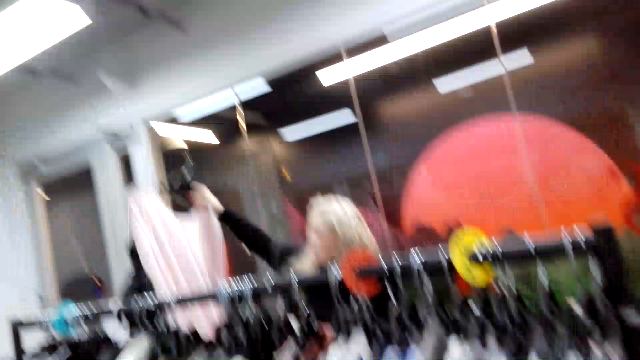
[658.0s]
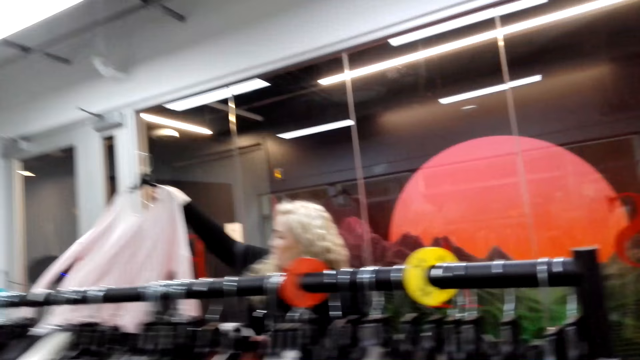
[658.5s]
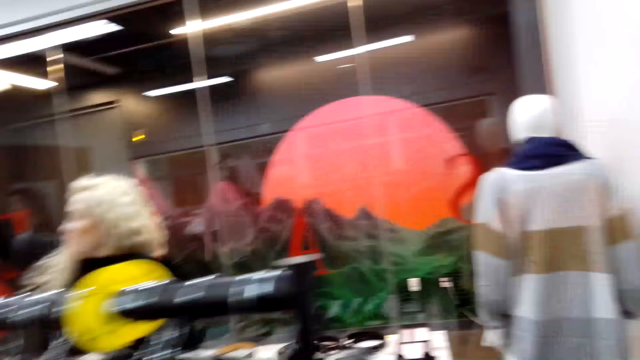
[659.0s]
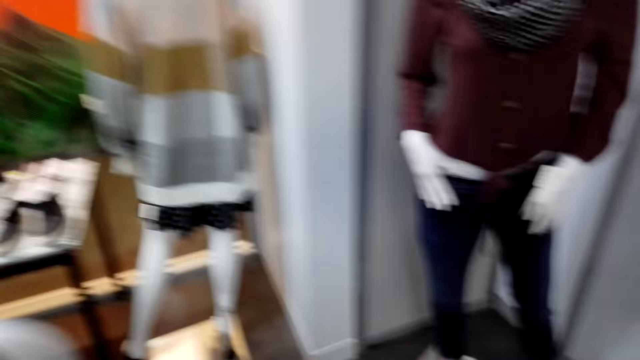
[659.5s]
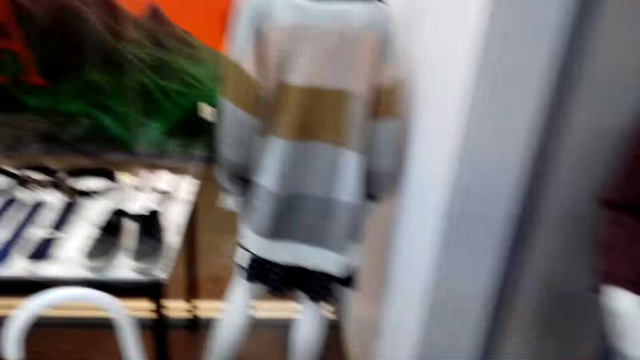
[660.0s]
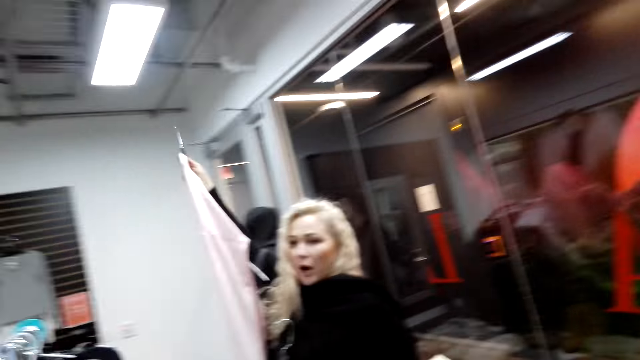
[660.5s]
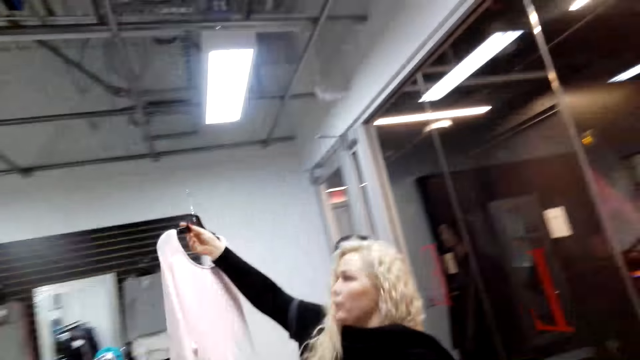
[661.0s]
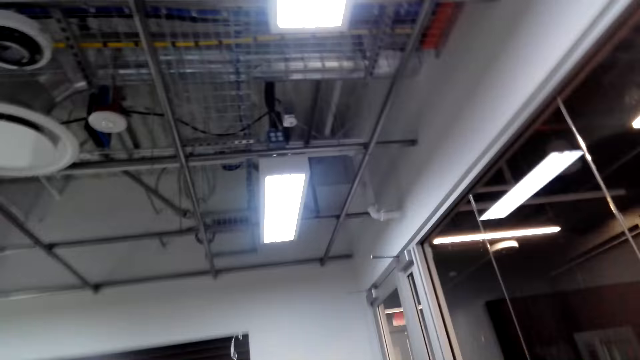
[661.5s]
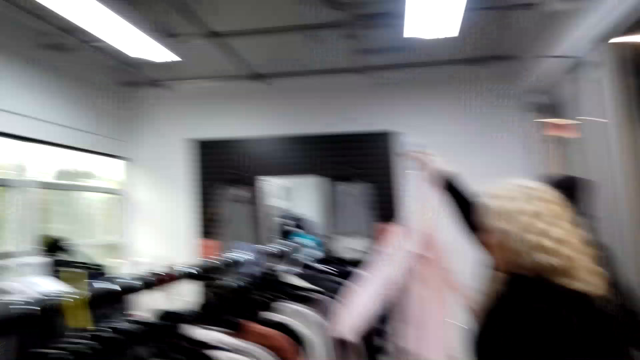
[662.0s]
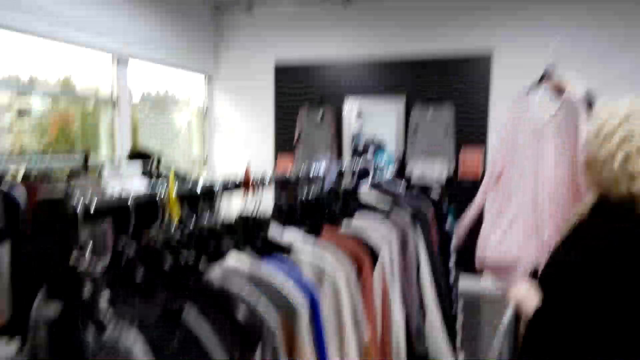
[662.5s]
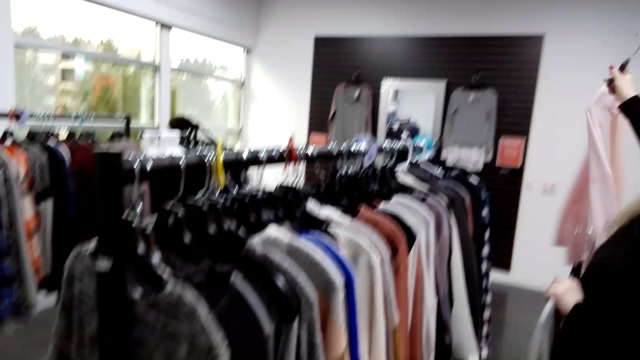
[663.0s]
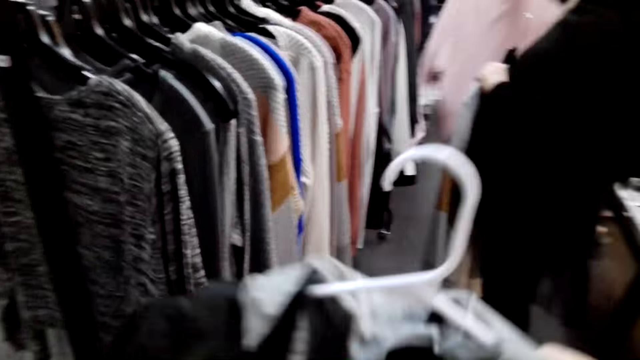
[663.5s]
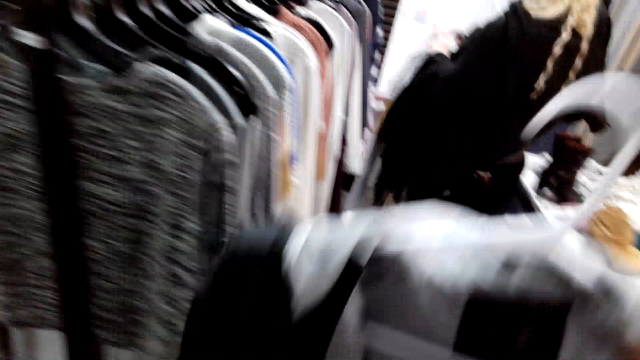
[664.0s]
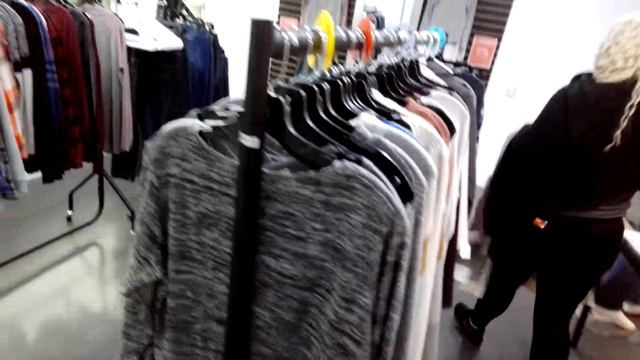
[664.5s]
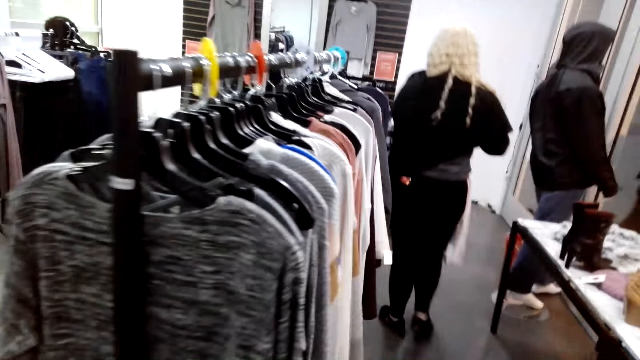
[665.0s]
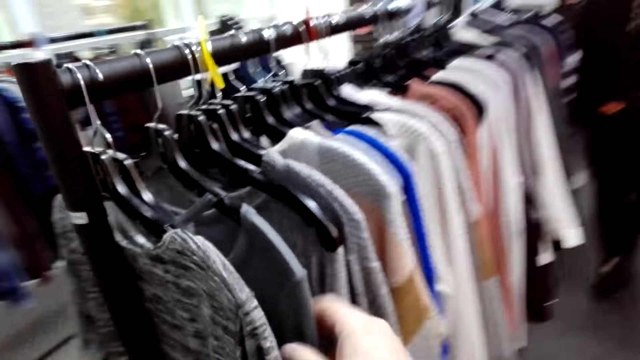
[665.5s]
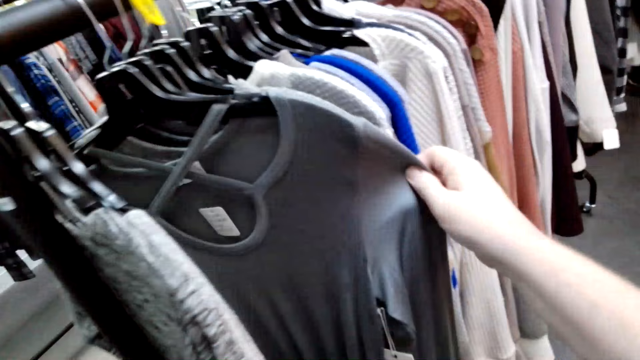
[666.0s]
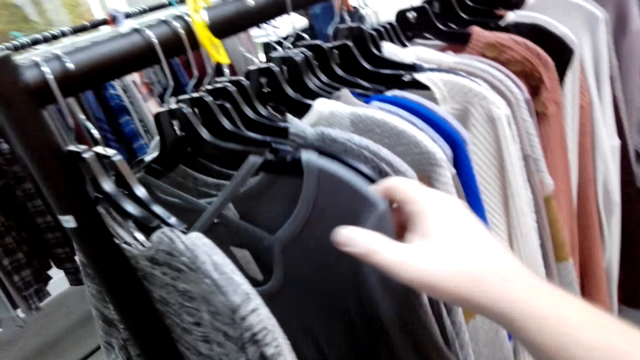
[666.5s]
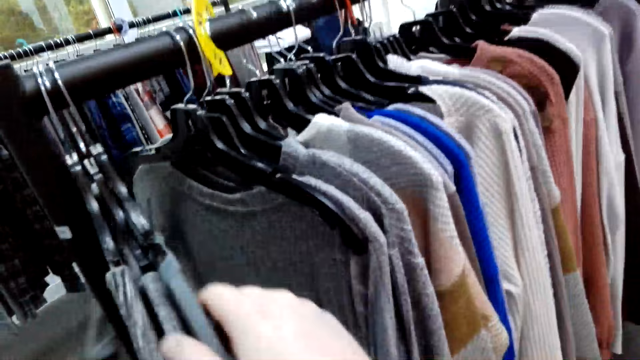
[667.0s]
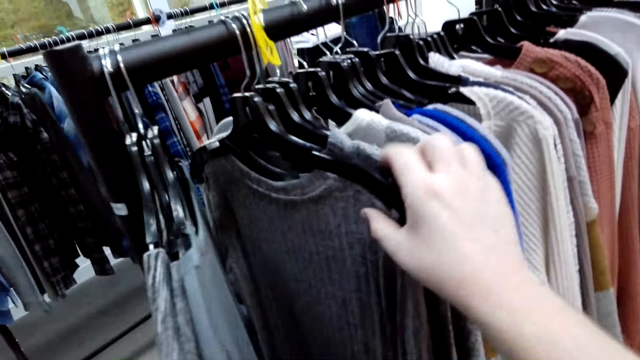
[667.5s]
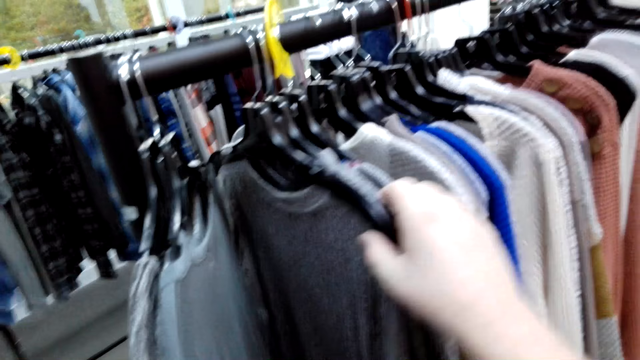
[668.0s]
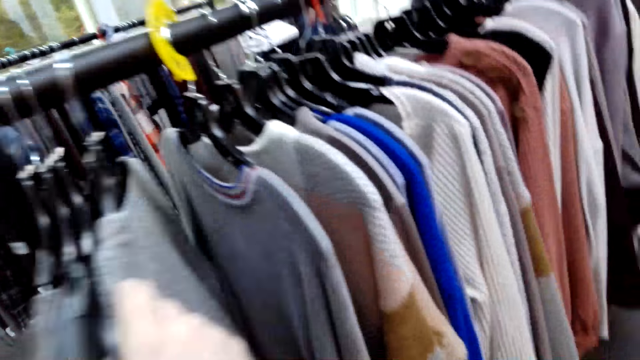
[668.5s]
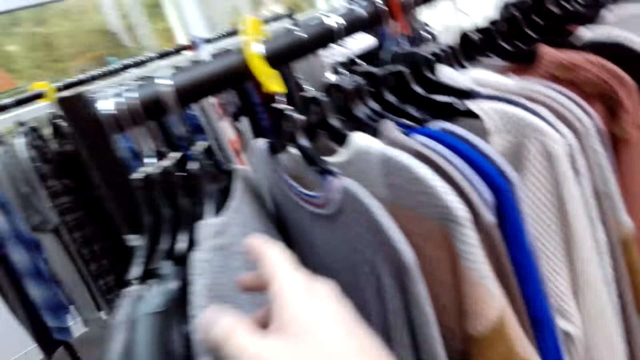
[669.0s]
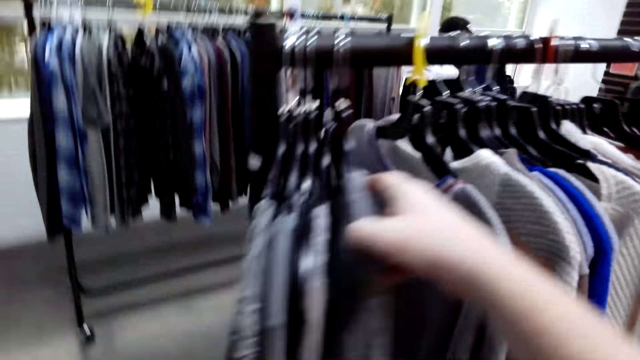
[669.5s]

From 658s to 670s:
The camera wearer walks towards a woman. The woman talks to the camera wearer. The camera wearer looks at the clothes. The woman walks away from the rack. The camera wearer inspects the clothes on the rack.

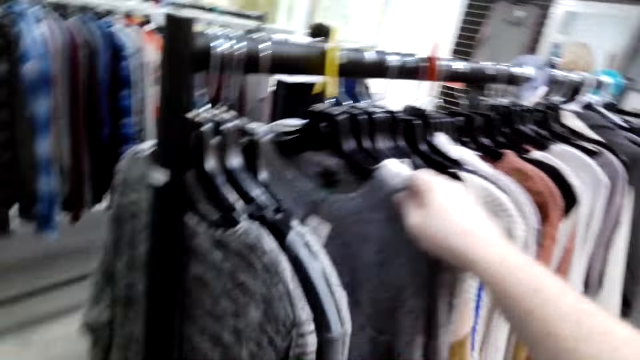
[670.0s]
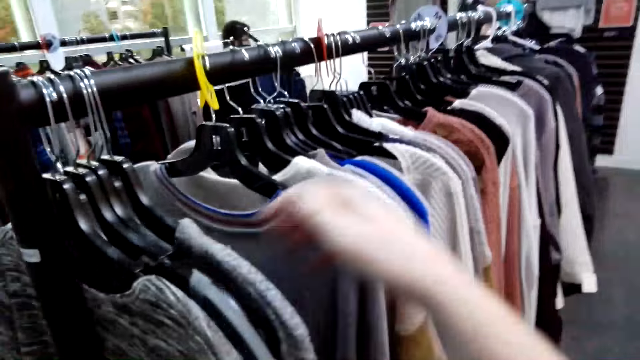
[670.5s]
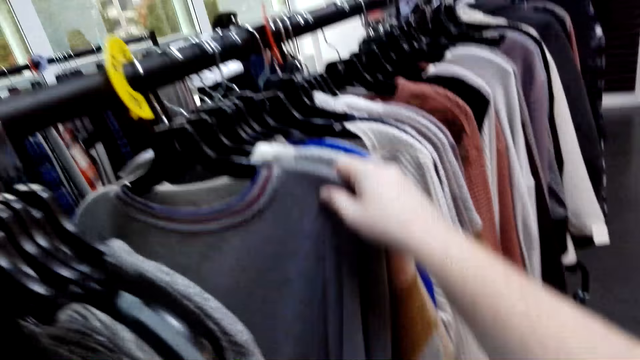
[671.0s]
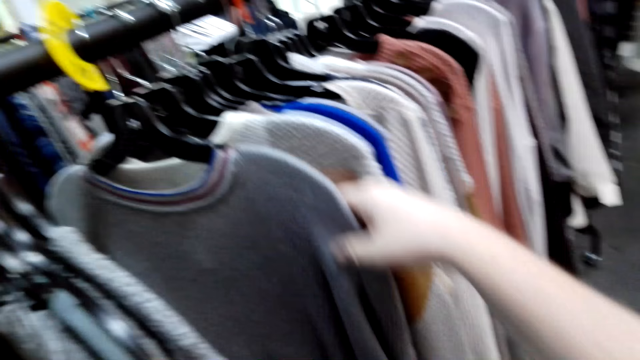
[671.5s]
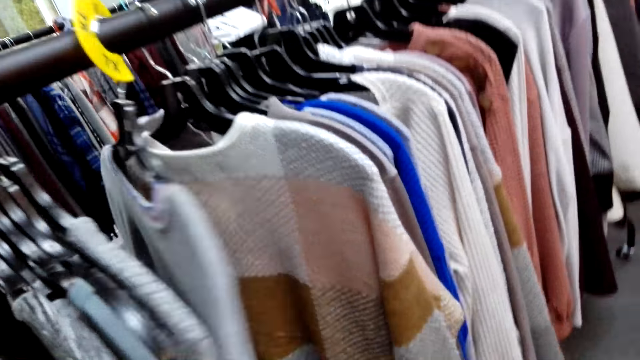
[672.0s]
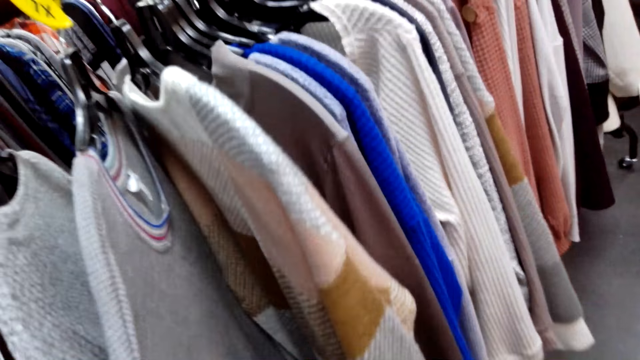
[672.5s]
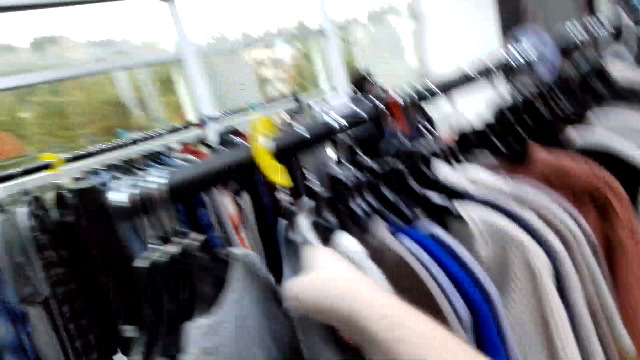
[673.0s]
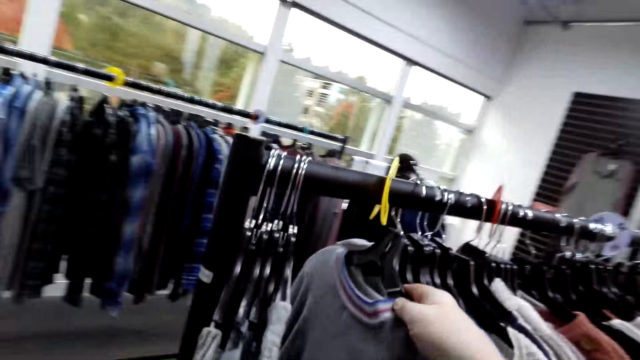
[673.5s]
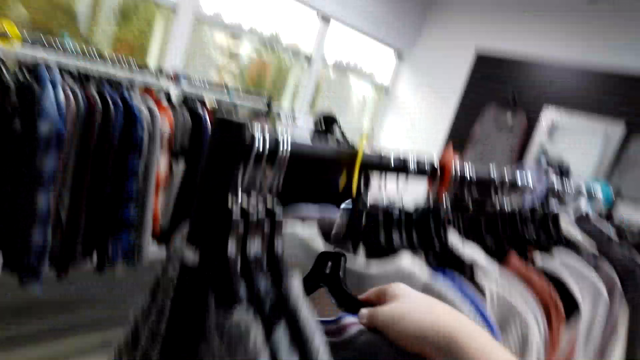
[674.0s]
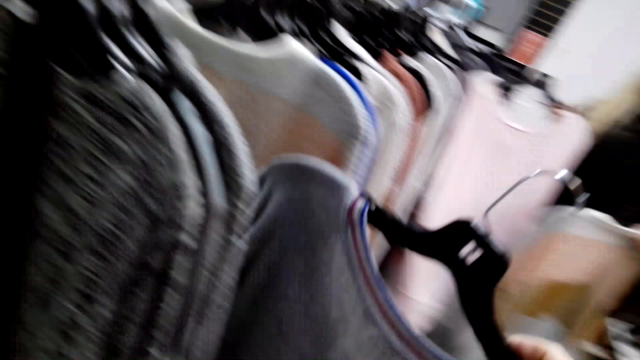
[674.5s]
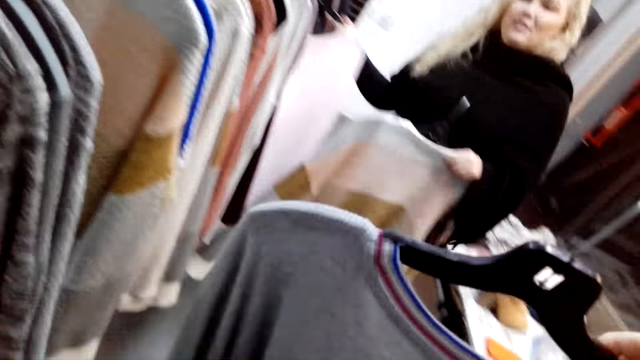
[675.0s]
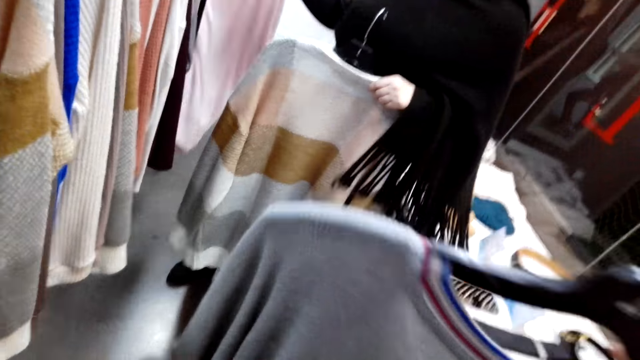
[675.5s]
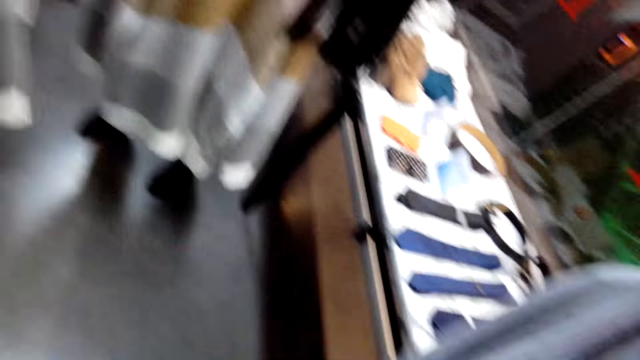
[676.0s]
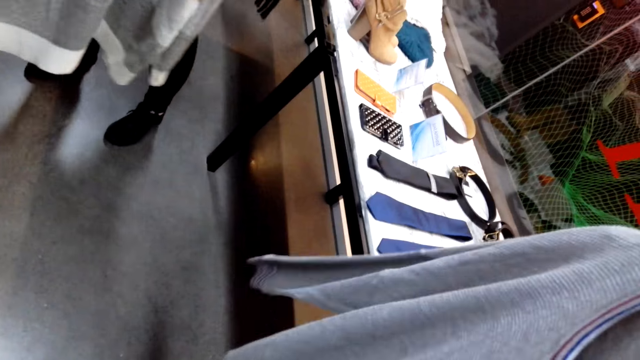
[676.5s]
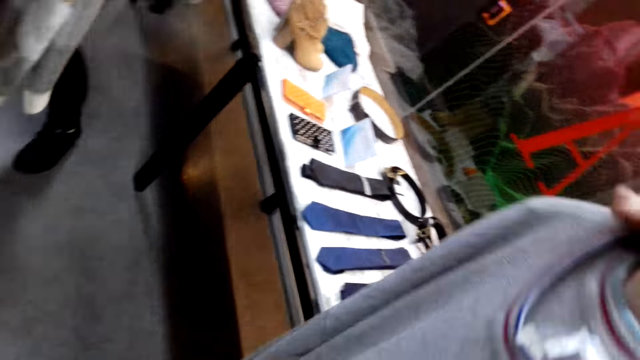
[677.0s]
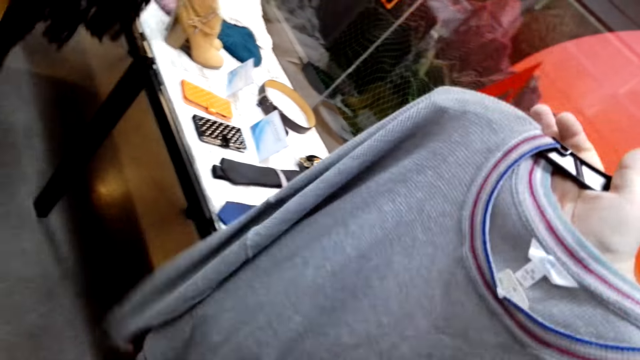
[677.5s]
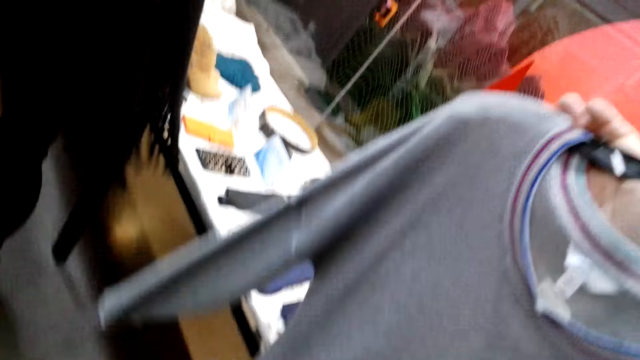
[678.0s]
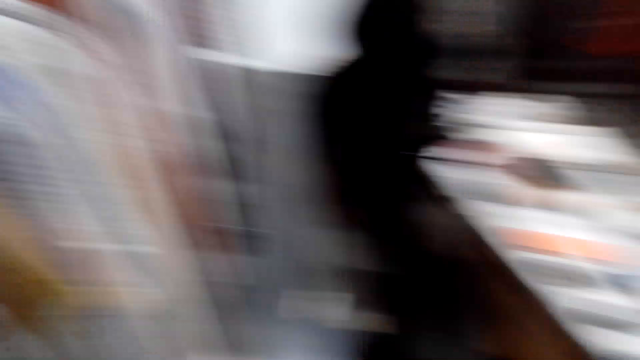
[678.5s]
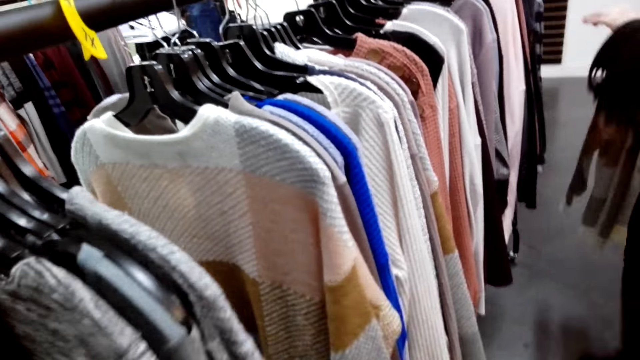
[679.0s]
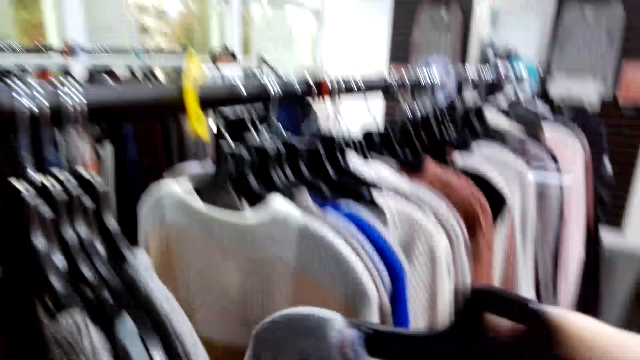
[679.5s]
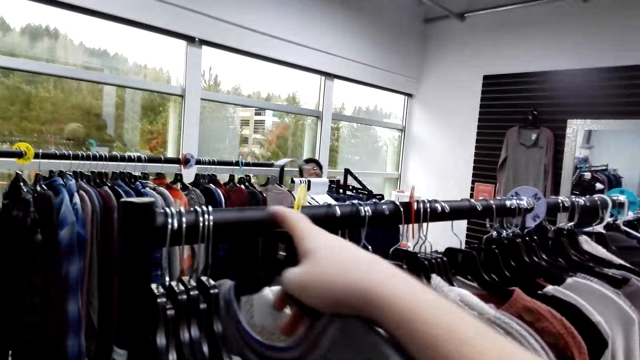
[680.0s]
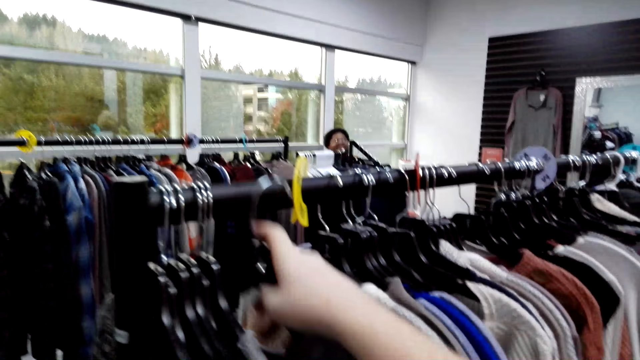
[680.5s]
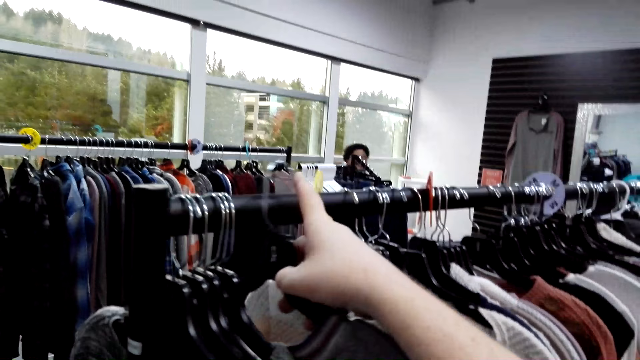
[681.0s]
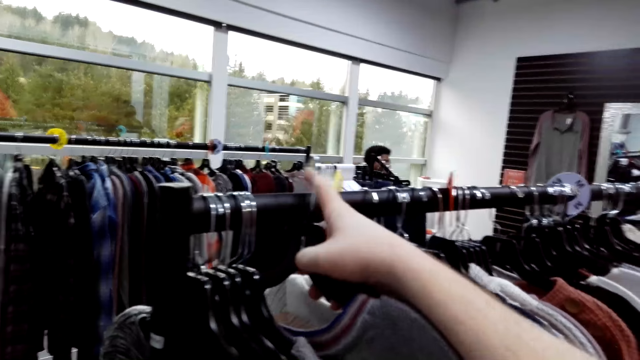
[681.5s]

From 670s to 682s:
The camera wearer removes the sweatshirt from the rack. They talk to a woman. They return the hanger on the rack. The woman dialogues with the camera wearer. The camera wearer looks at the clothes. A person walks around the boutique.
